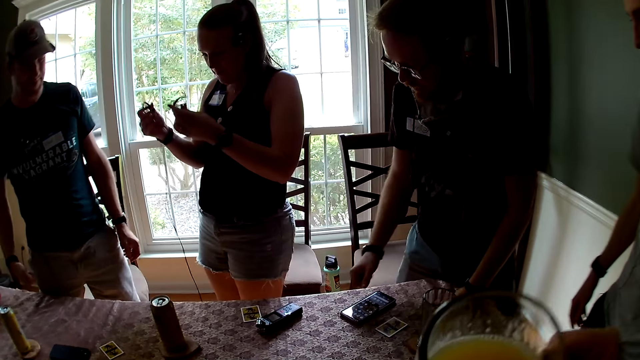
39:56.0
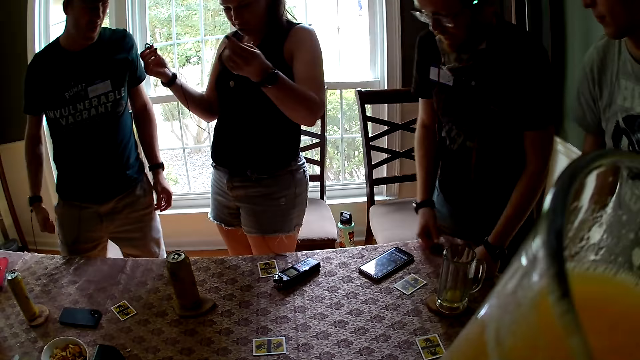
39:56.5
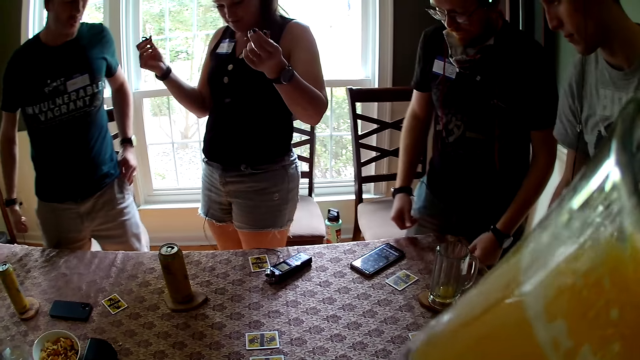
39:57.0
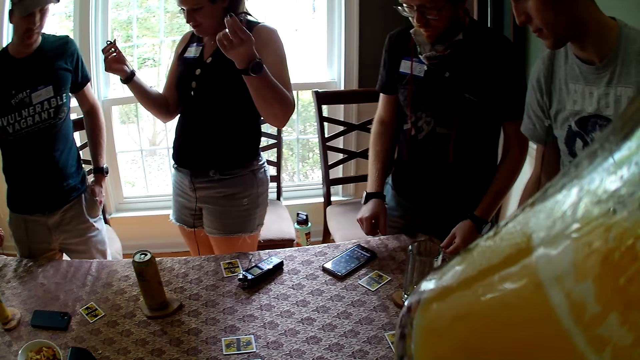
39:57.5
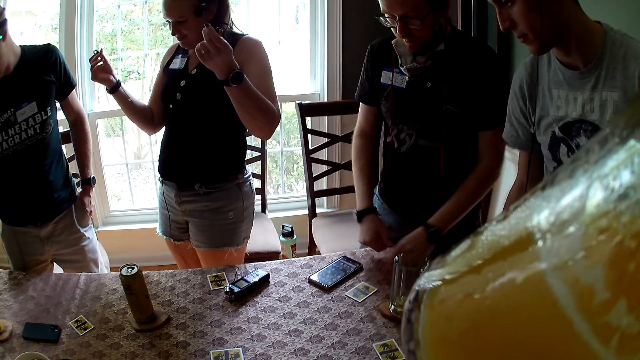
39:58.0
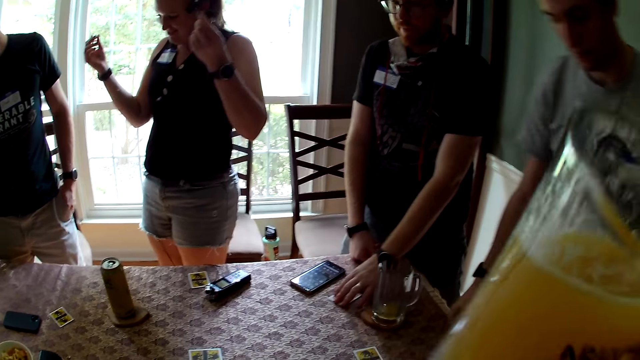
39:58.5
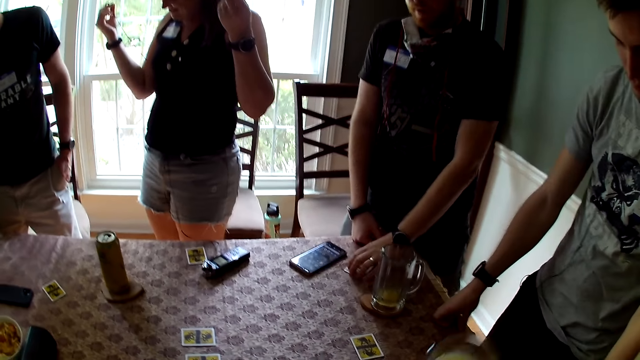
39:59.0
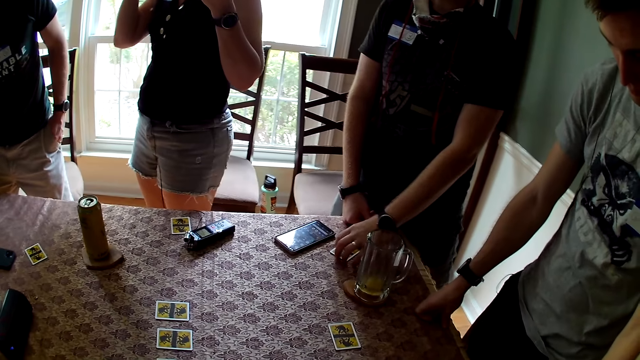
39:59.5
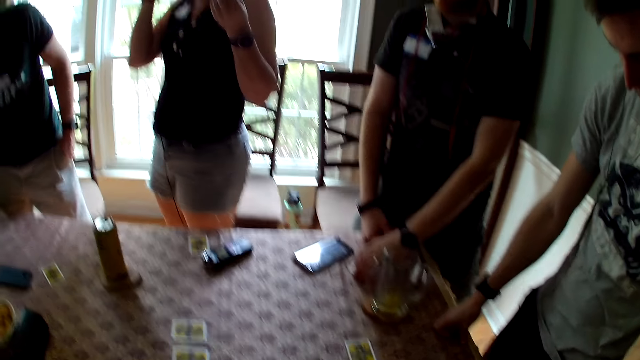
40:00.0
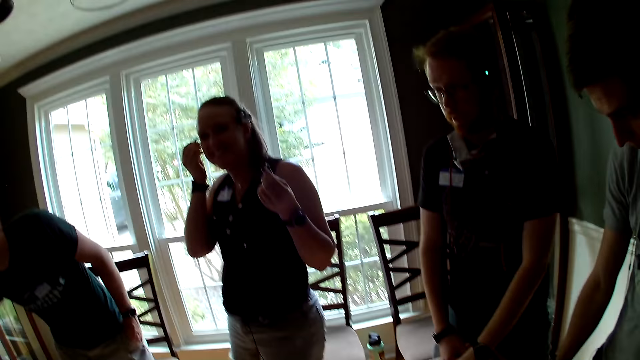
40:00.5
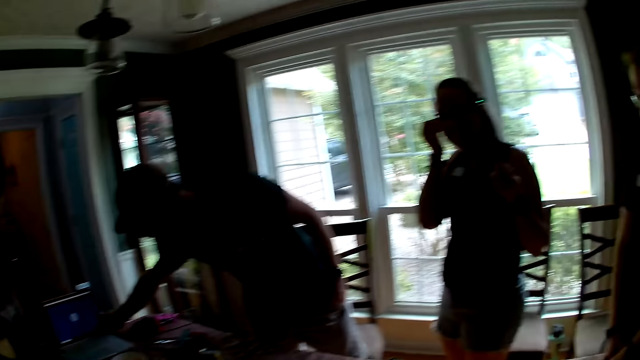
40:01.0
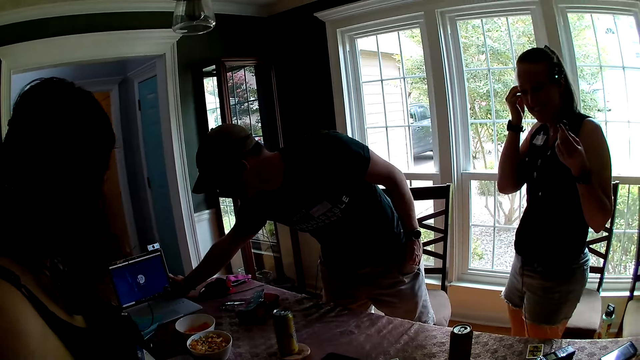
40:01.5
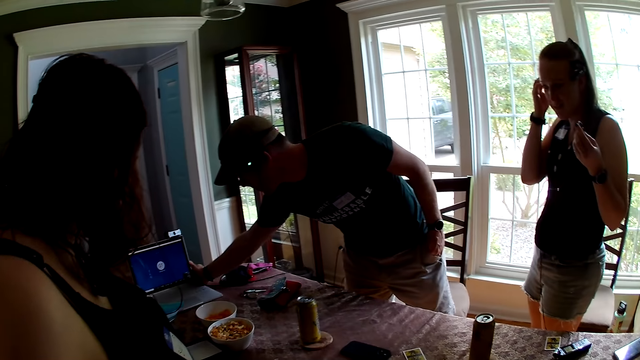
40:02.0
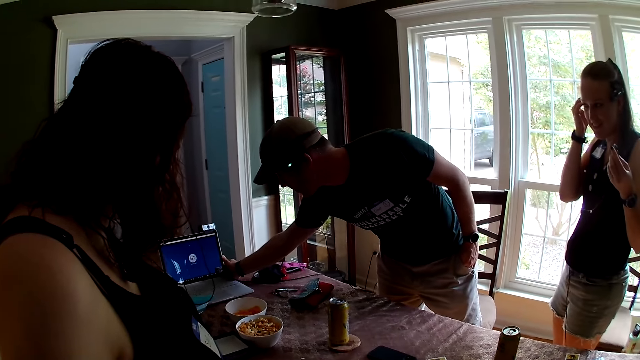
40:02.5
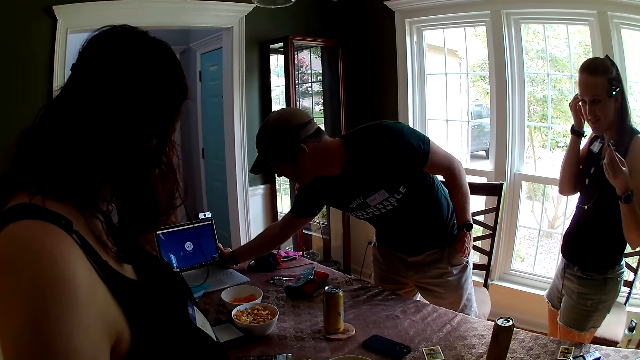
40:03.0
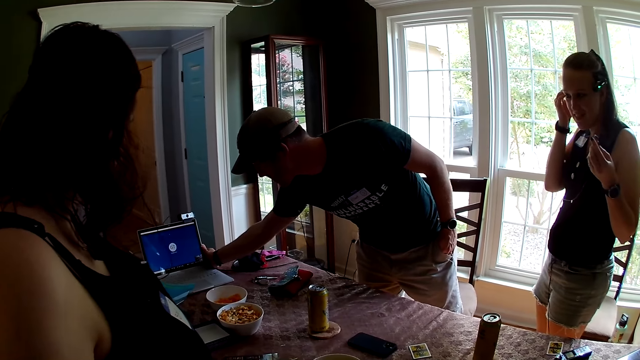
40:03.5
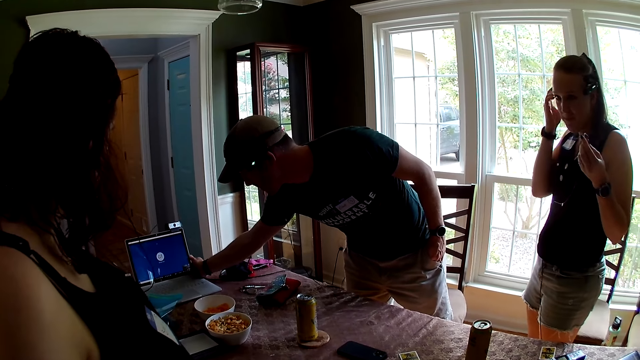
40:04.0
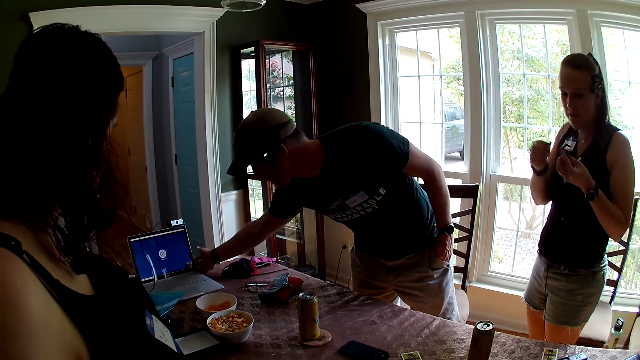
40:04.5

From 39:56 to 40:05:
A man uses gestures. Another man moves around. The camera wearer drinks juice from the cup in her right hand. A third man puts his left hand in his pocket. The first man moves his card on the table with his left hand. He holds the card on the table. The camera wearer drops the cup in her right hand. She looks around. A woman wears the right earpiece on her right ear. The third man operates a laptop. He touches the laptop on the table with his right hand. Another woman looks around.

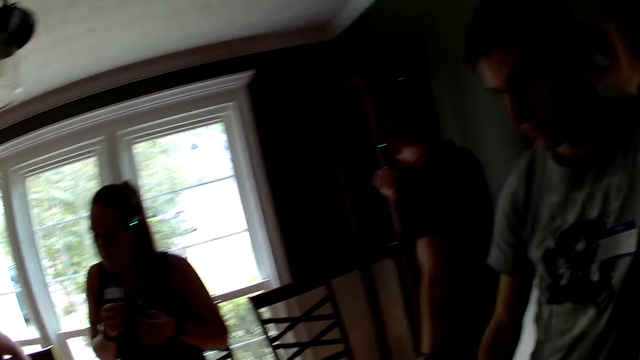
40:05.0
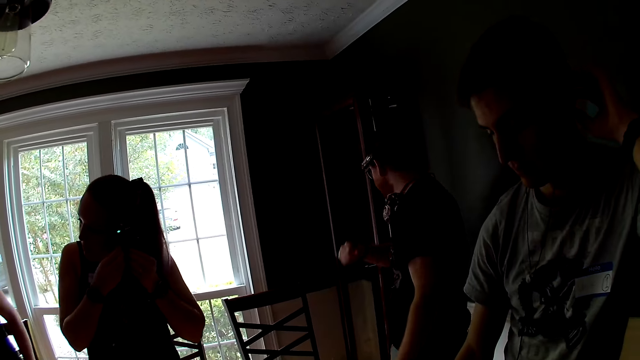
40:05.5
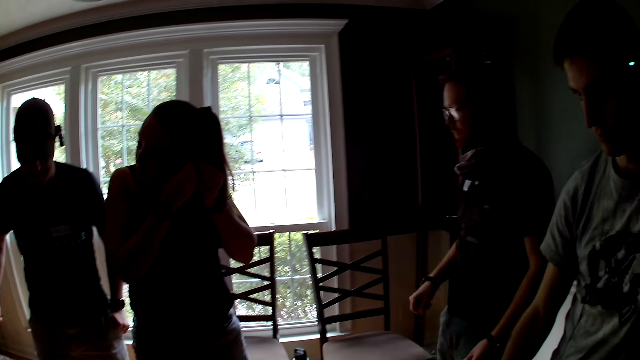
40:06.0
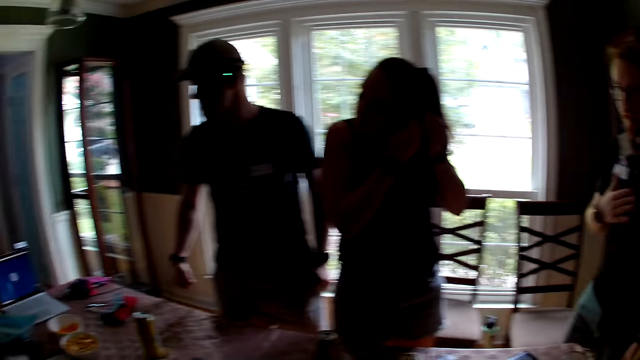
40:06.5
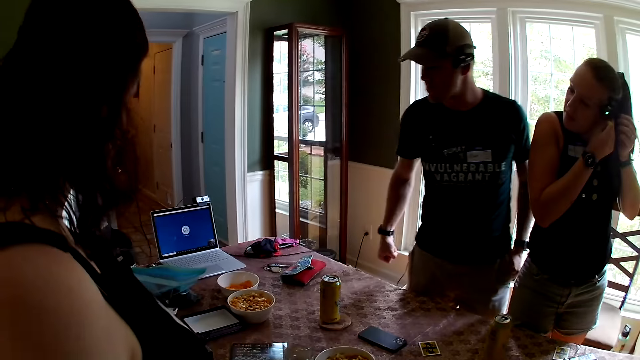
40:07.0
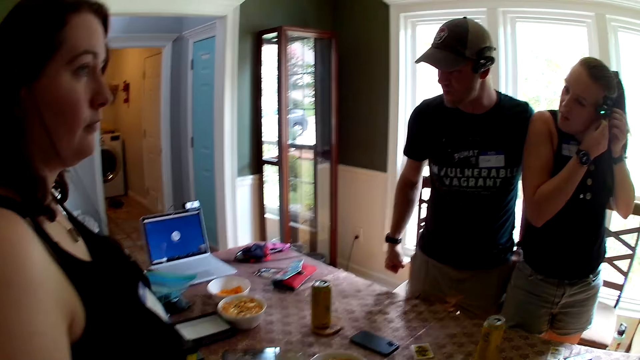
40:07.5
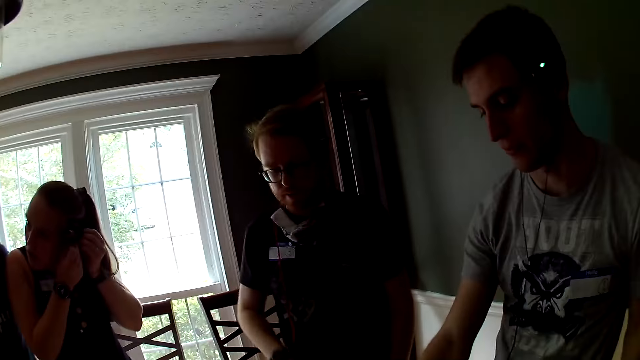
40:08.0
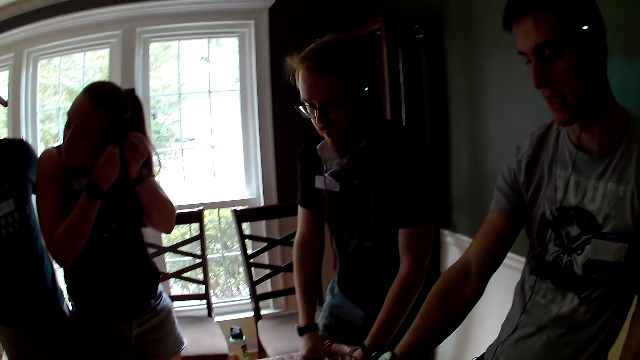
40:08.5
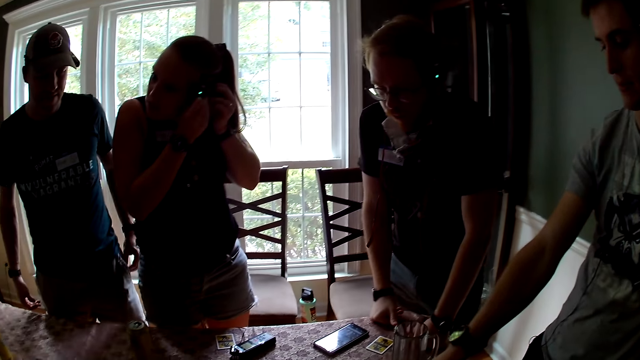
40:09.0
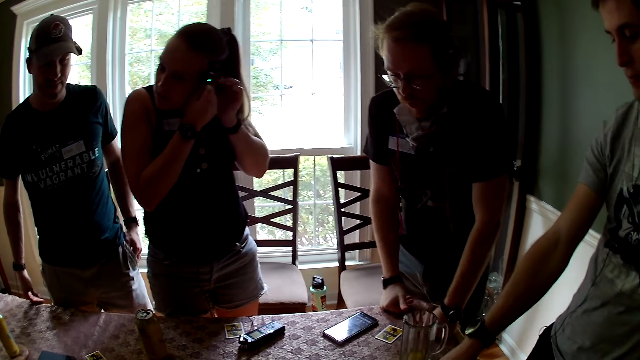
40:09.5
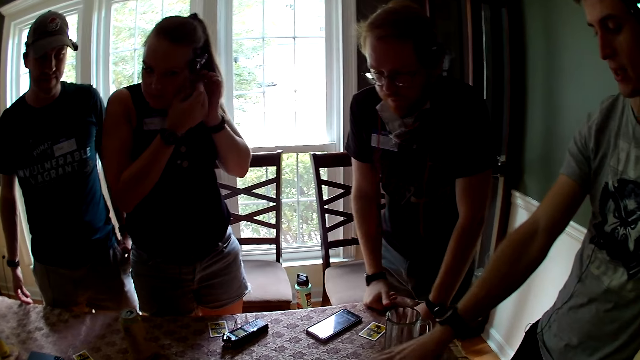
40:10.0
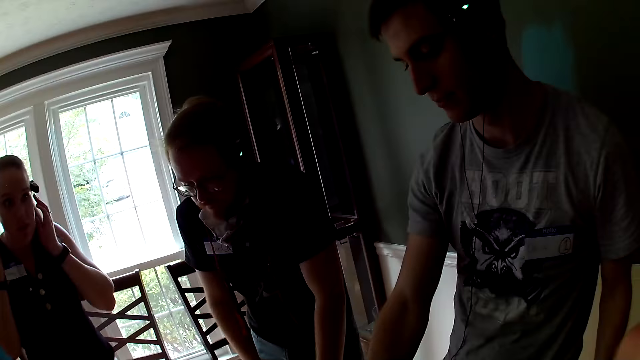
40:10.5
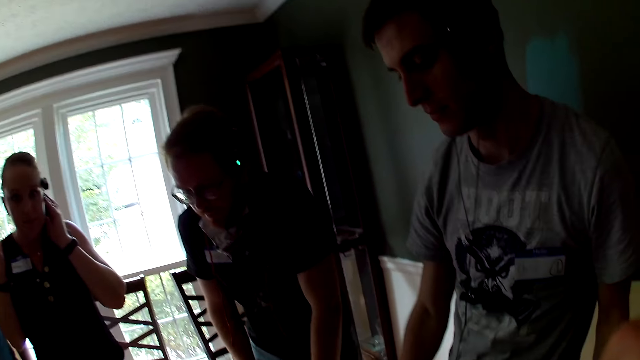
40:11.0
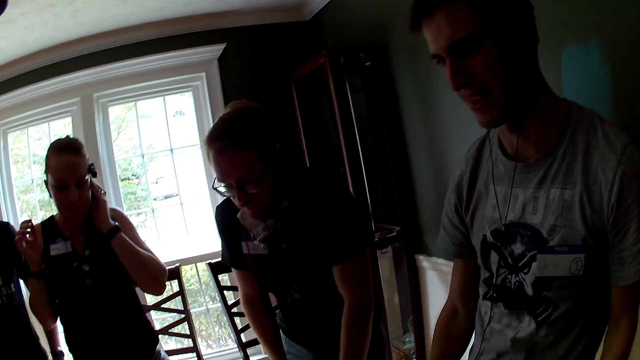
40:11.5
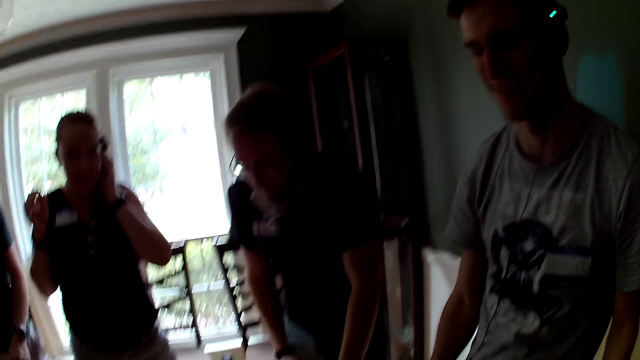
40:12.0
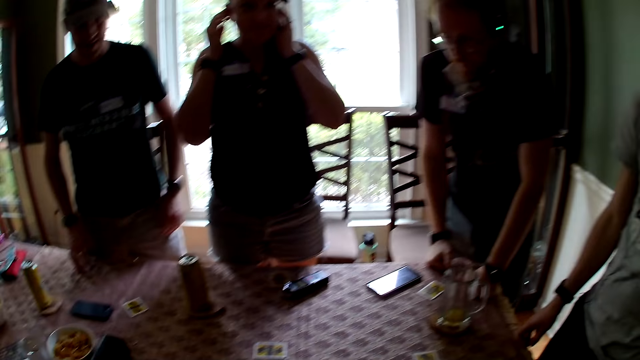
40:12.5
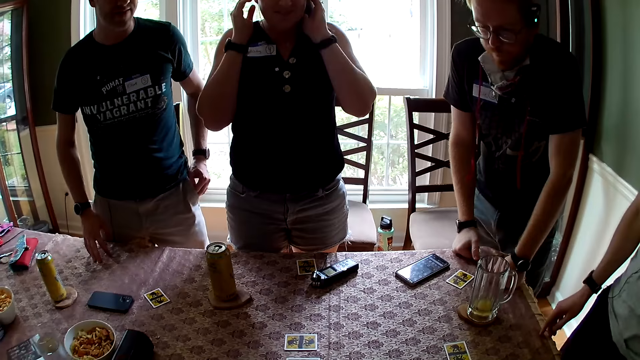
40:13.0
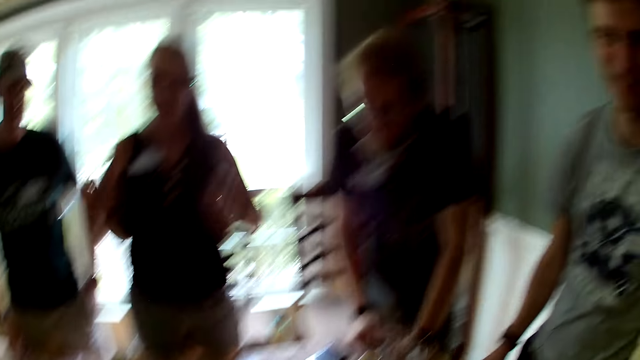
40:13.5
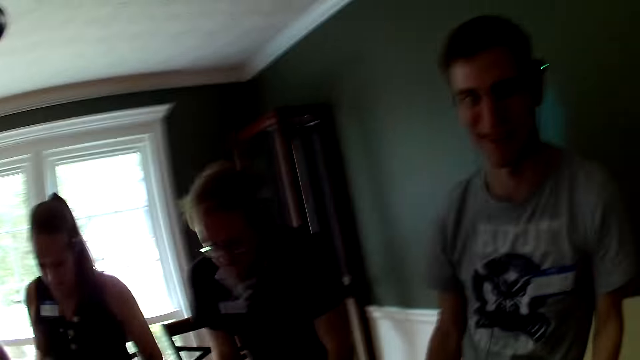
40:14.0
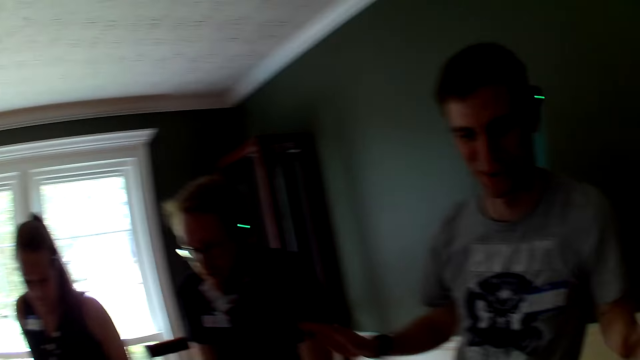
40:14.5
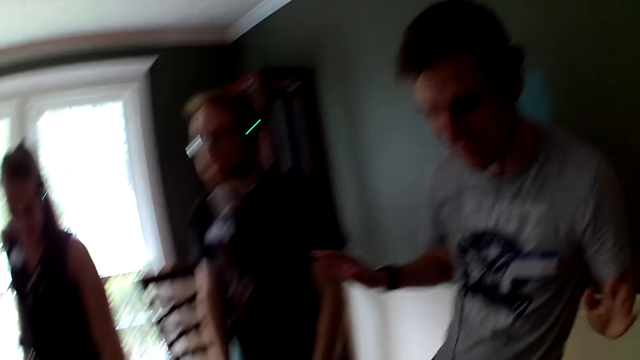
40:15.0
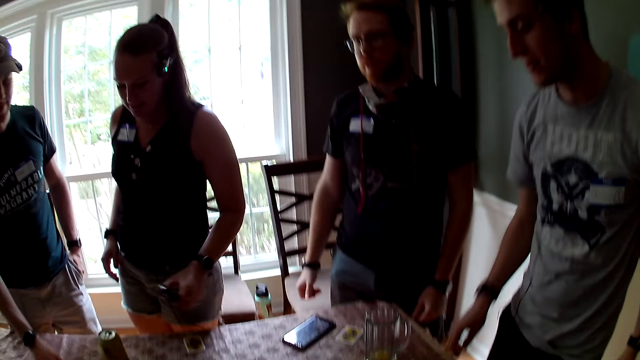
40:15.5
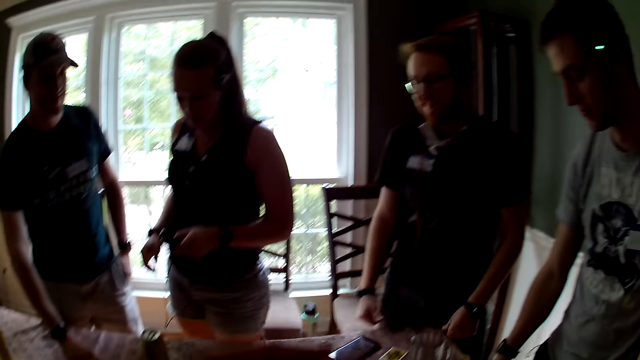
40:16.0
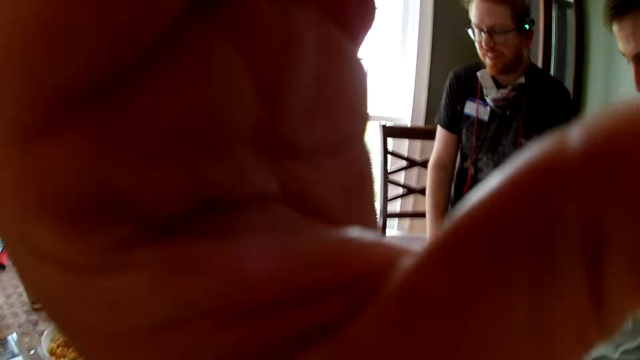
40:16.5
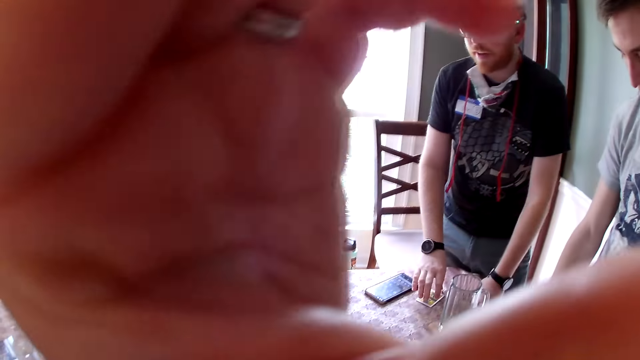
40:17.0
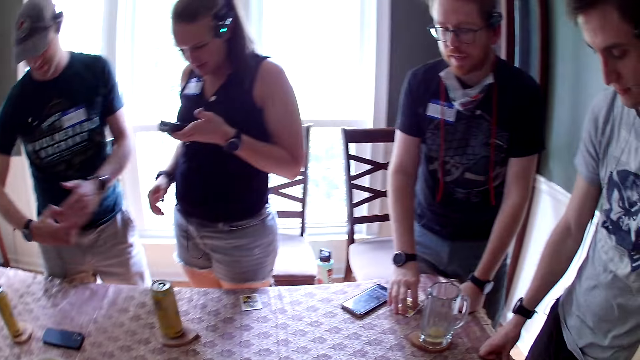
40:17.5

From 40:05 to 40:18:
A man coughs with his hand on his nose. Another man looks around. A woman wears the left earpiece on her left ear. The first man moves around and touches his chest with his right hand. Another woman turns around. The first man moves around. The second man moves his hand. A third man puts his left hand in his pocket. The first woman touches her ears with her hands. The camera wearer moves her hand. She looks around. The third man puts his left hand in his pocket. The first woman picks up her phone on the table with her left hand. The second man uses gestures. The first man moves his hands. The third man picks up his card with his right hand. He puts his hand on the table. The camera wearer adjusts her glasses or camera with her left hand. The third man picks up his card with his right hand. The first man picks up the card on the table.
